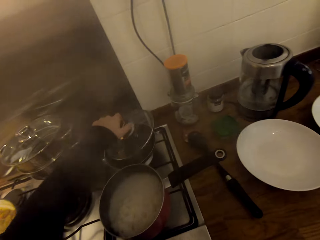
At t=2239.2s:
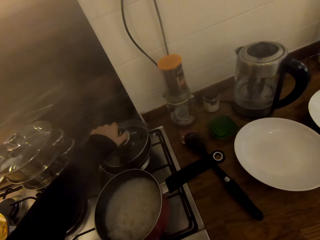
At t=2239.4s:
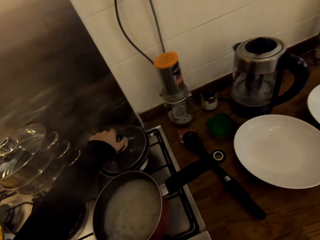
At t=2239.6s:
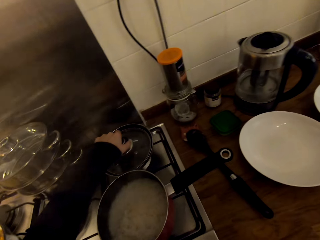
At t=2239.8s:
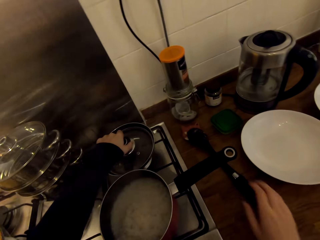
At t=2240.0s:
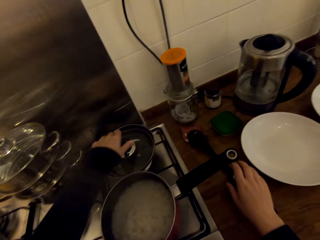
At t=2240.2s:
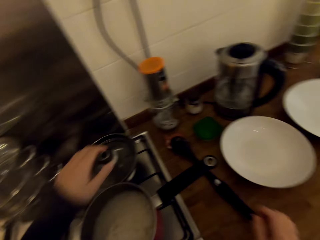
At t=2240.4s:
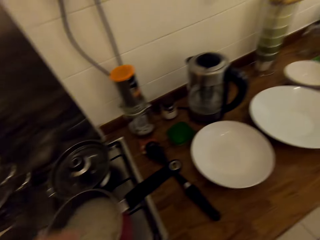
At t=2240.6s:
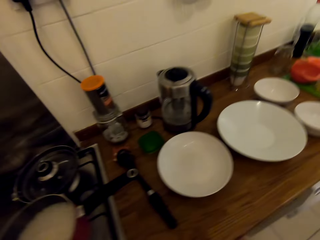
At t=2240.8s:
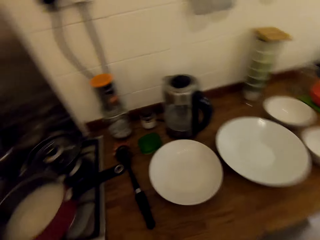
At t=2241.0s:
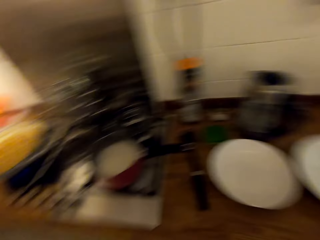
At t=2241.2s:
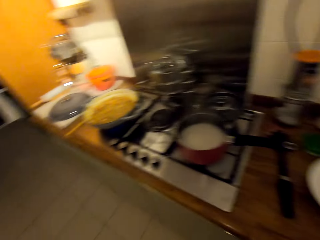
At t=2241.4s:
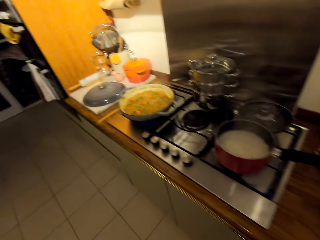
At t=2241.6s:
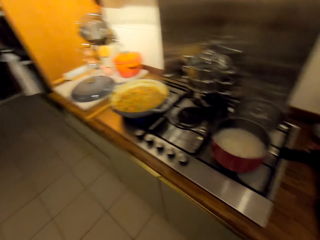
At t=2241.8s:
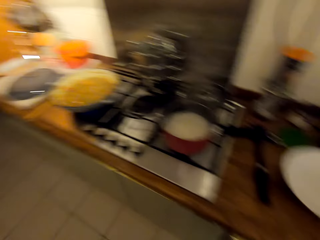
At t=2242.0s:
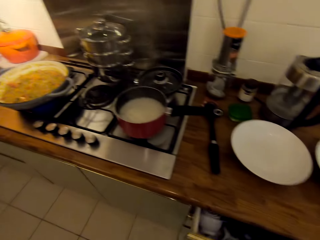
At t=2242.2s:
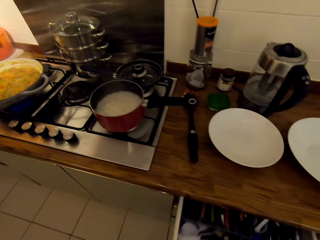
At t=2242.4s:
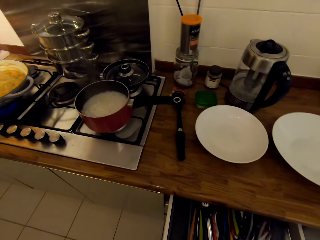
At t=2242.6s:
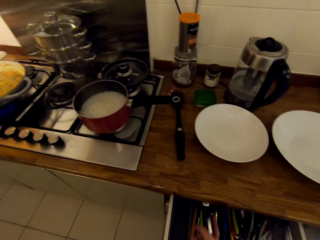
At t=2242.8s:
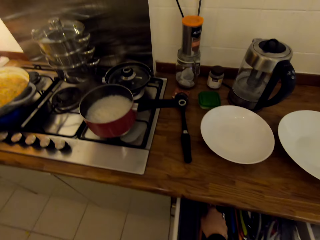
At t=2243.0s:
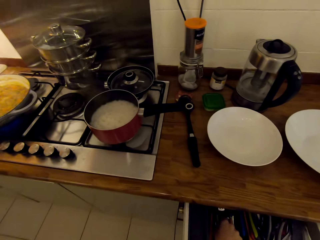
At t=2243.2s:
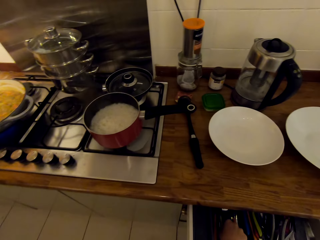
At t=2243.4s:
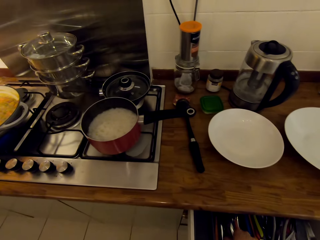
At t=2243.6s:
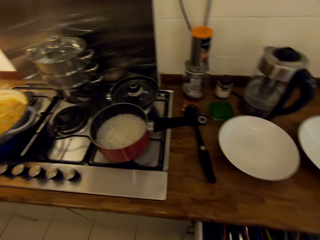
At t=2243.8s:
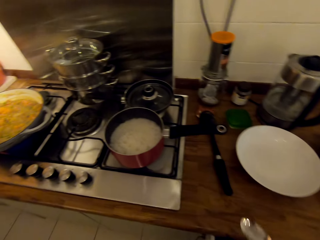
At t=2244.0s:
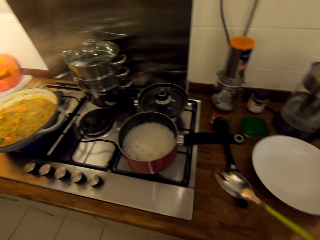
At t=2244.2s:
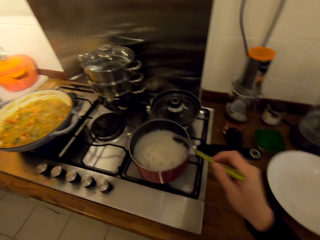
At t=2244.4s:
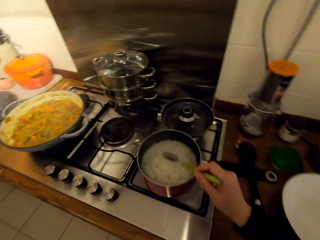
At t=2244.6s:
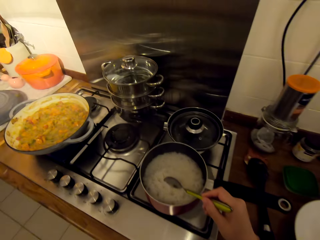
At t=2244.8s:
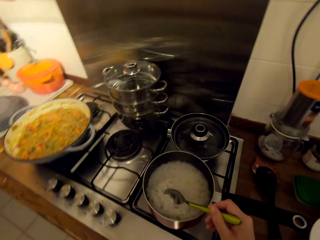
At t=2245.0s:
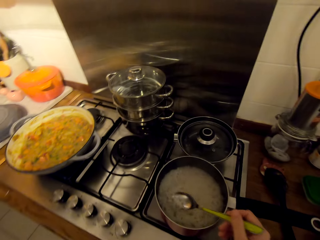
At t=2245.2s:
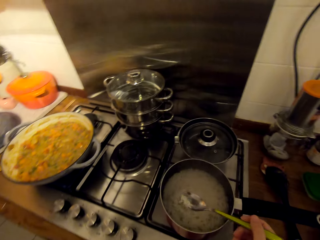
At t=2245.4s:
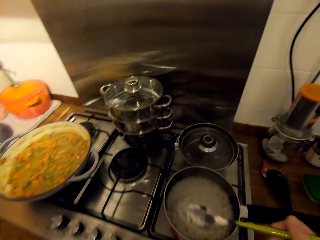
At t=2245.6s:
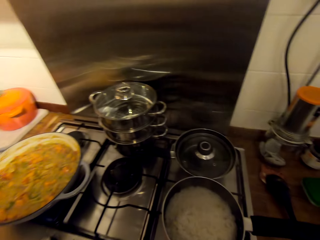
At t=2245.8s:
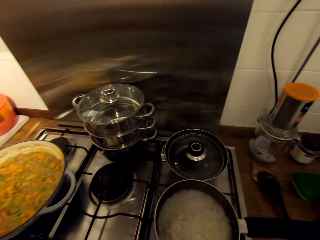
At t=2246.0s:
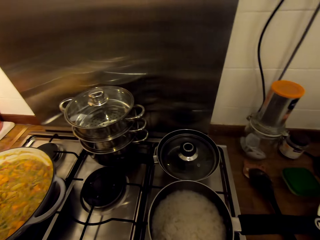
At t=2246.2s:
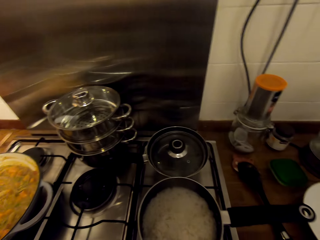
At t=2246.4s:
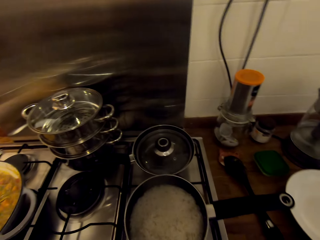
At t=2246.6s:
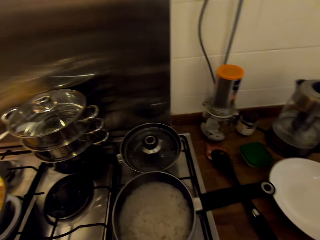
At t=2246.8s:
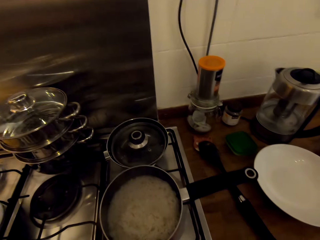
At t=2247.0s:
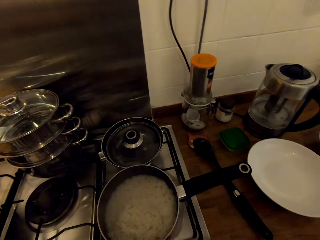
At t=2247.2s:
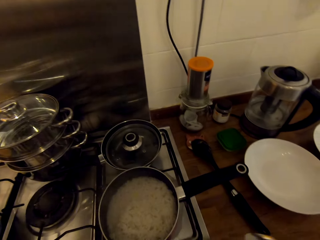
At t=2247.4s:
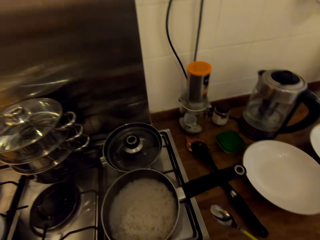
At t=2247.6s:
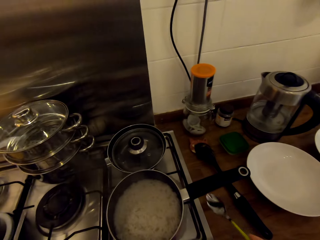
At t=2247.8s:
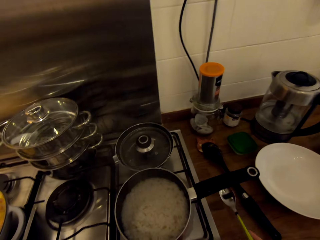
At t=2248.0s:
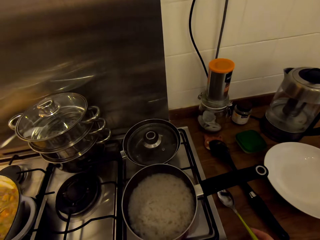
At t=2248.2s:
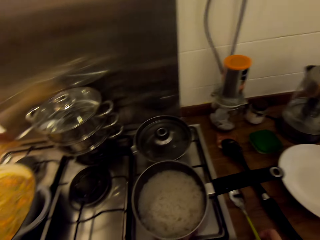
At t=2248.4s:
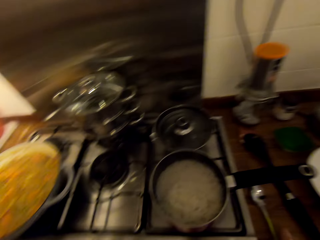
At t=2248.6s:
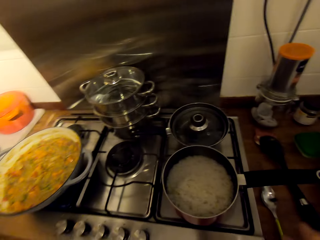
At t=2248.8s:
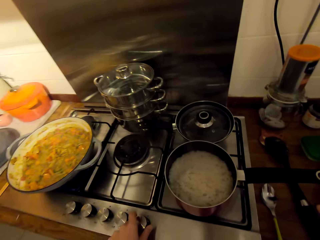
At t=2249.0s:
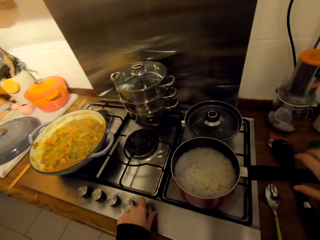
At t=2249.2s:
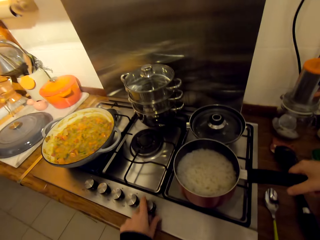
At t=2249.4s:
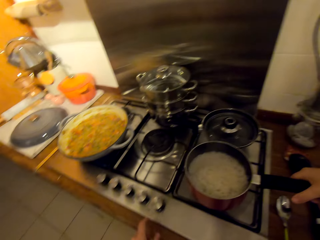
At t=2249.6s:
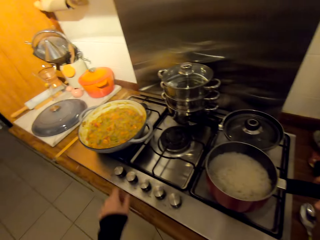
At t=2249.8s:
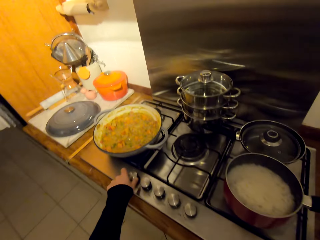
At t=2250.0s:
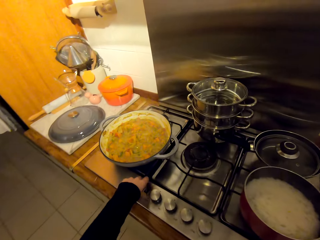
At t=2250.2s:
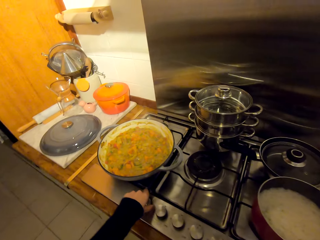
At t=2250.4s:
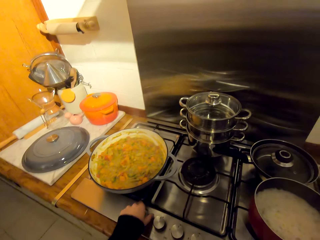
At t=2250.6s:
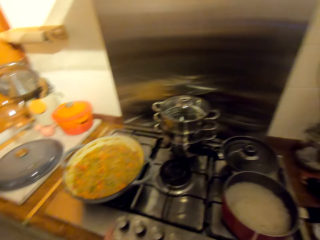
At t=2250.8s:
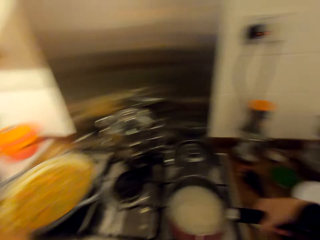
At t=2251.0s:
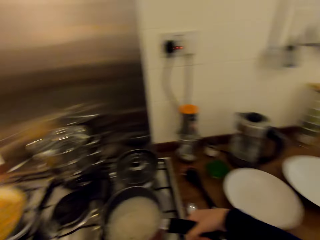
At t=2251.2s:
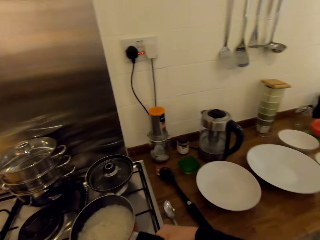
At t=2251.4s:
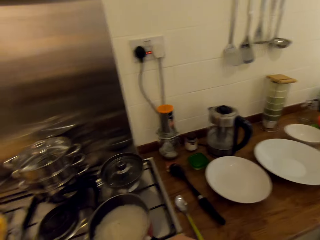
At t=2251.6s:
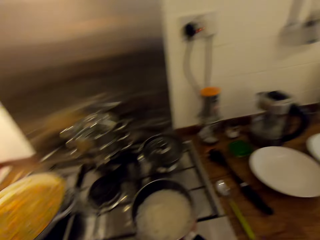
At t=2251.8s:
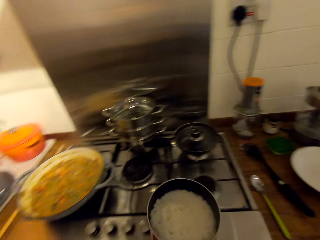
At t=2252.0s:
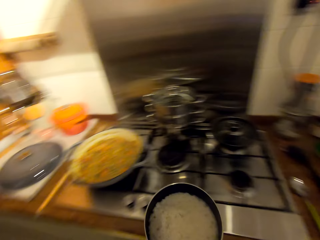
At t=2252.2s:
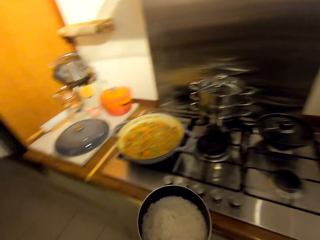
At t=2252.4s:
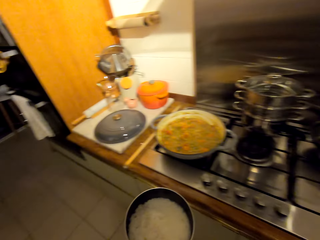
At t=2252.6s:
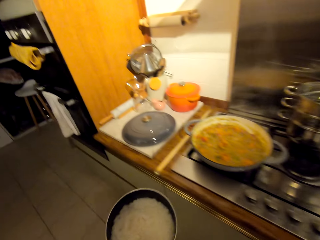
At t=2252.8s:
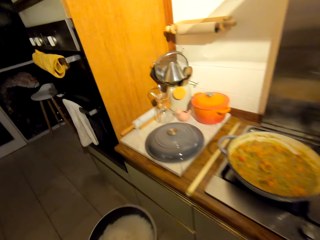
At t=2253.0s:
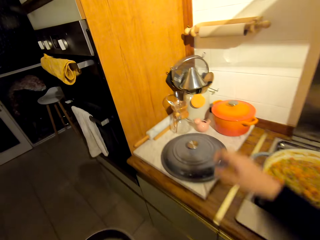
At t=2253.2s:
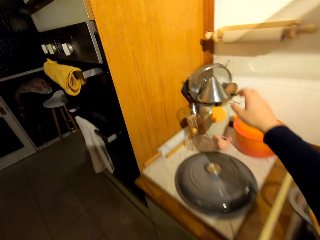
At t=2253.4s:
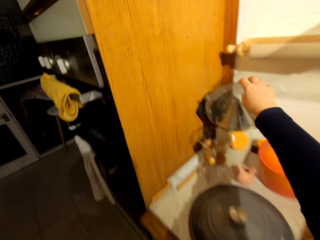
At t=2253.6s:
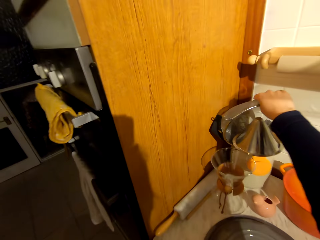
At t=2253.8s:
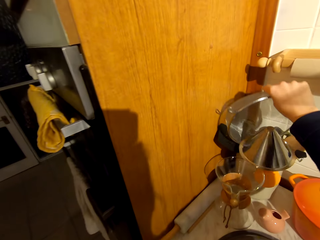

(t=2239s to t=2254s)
The camera wearer puts the lid on the frying pan. He walks around the kitchen. He pulls a drawer and opens the drawer. He picks up a spoon from the drawer. He scoops rice with the spoon from the cooking pot. He eats the rice. He puts the spoon on the countertop. He turns the cooker knob with his left hand. He holds the handle of the cooker. He turns the cooker knob with his left hand again. He picks up the cooking pot of rice from the cooker. He walks around the kitchen.

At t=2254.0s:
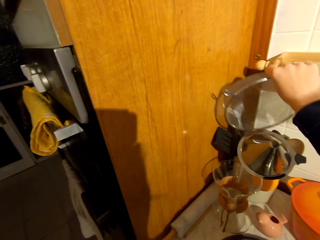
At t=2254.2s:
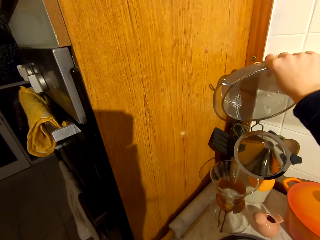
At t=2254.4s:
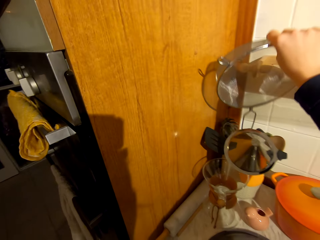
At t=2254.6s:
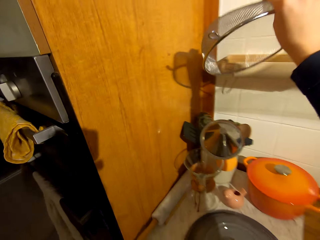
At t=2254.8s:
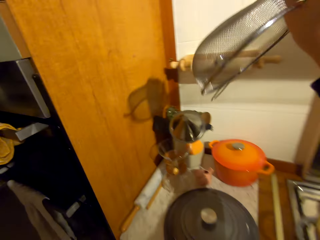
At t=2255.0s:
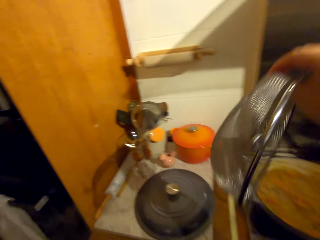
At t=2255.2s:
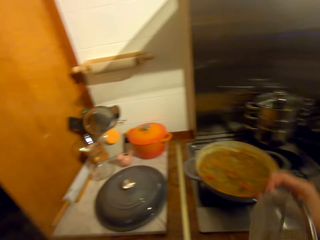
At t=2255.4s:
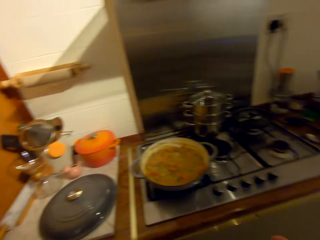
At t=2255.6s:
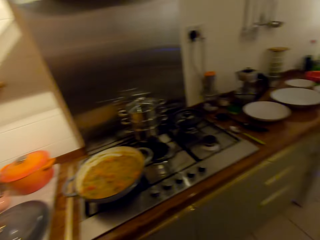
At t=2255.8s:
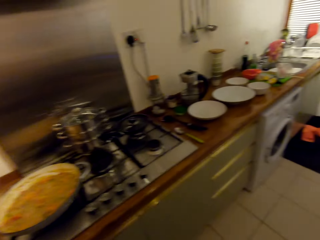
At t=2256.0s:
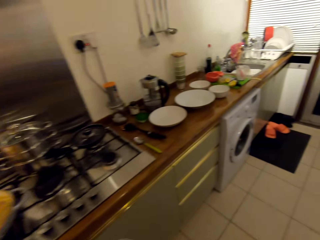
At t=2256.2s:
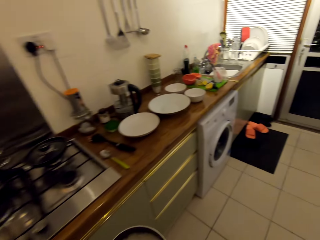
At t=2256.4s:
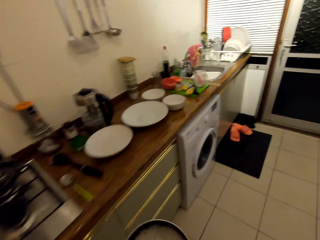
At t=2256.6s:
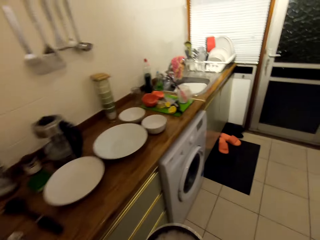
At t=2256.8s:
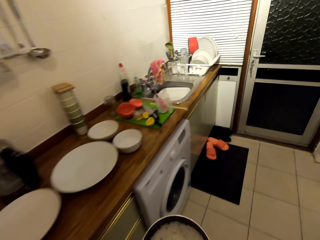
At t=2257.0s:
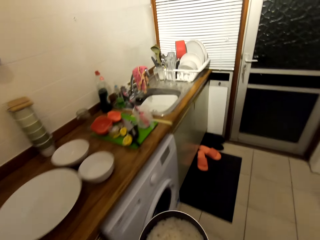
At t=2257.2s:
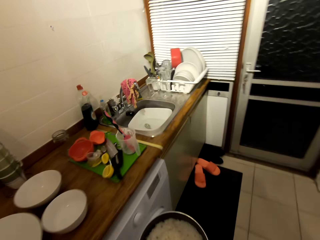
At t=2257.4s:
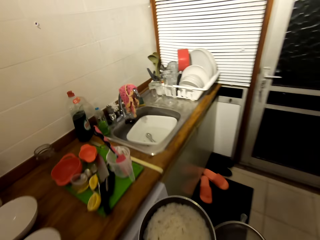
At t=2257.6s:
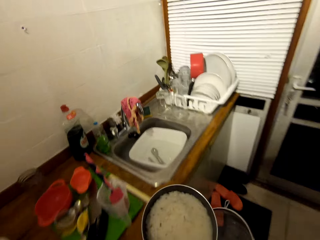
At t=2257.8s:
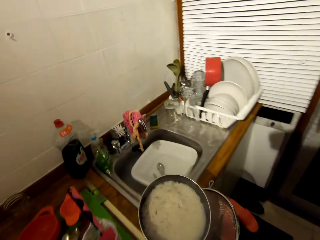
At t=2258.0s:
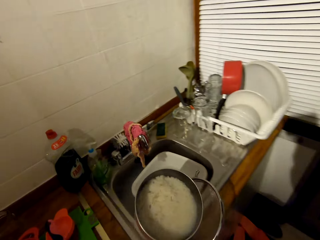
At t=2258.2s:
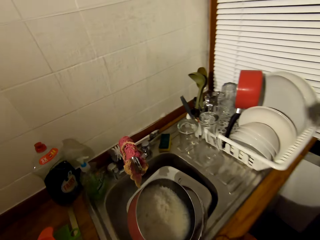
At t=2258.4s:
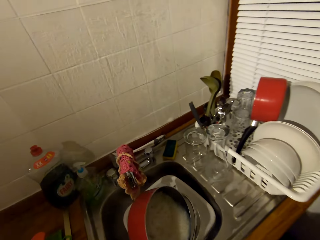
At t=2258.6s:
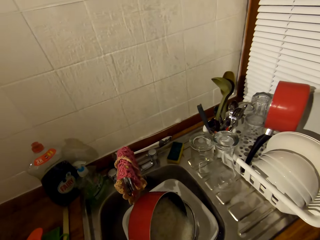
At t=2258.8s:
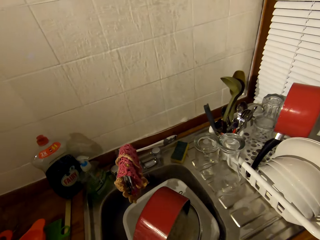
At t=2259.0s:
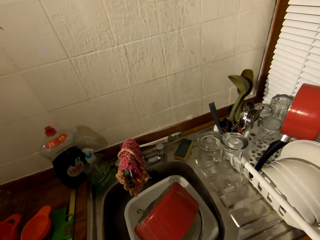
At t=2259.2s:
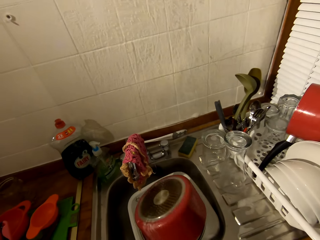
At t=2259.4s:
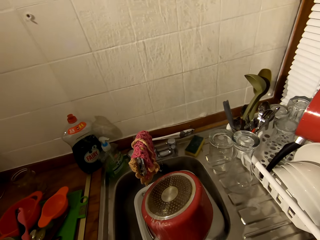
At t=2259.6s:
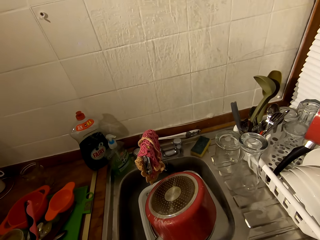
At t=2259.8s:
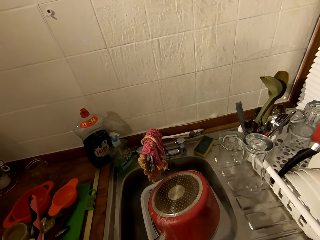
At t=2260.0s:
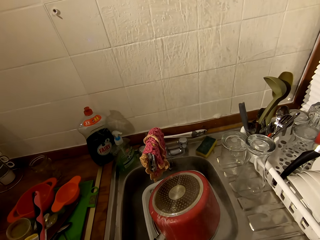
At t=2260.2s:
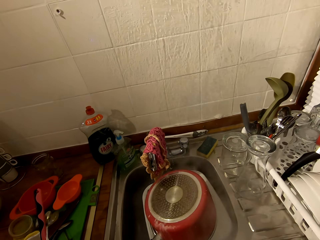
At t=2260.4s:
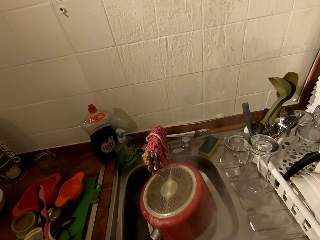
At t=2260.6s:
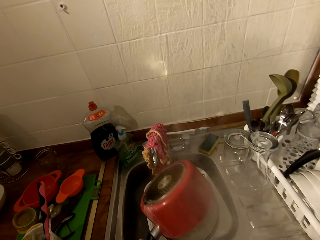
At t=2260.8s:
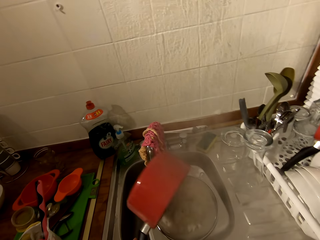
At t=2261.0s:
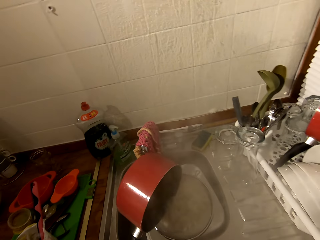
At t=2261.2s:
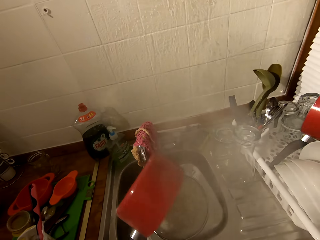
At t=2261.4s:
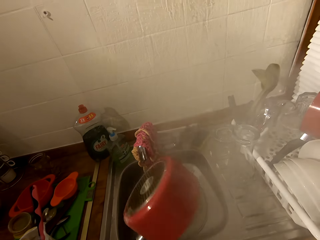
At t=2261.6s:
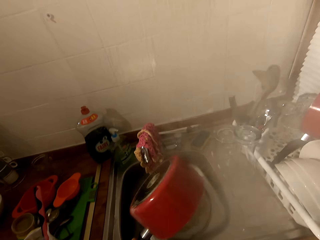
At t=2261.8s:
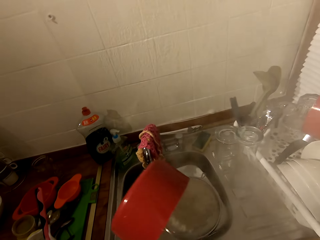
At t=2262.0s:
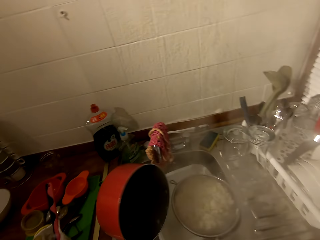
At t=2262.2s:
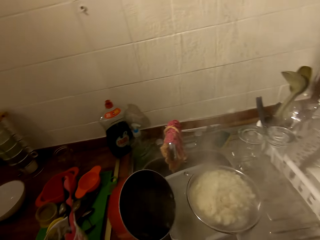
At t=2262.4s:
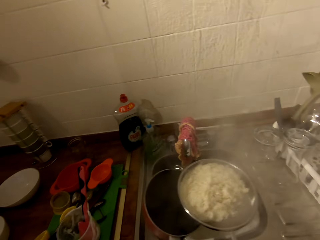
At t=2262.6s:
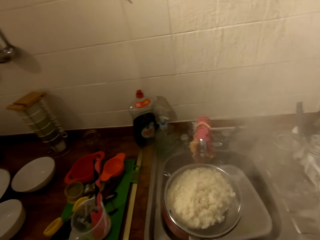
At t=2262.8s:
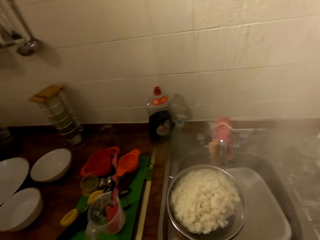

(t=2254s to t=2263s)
The camera wearer picks up a metal sieve with his right hand. He walks around the kitchen. He puts the rice in the metal sieve.
